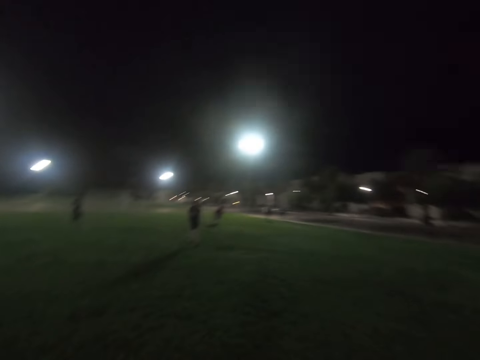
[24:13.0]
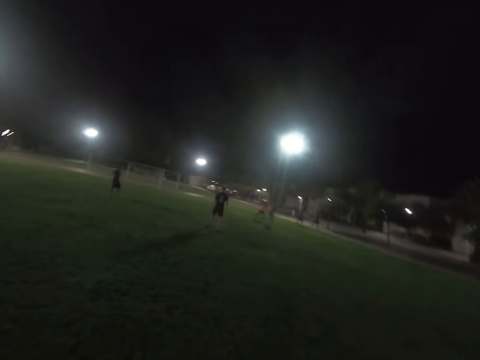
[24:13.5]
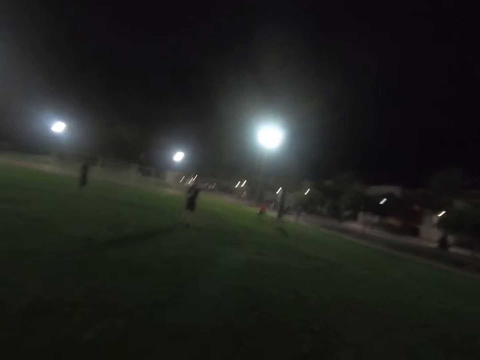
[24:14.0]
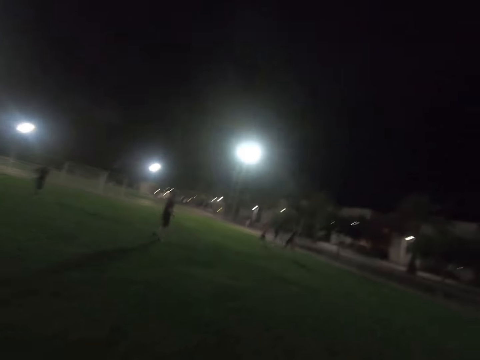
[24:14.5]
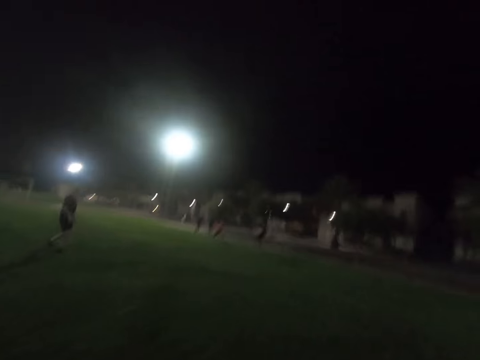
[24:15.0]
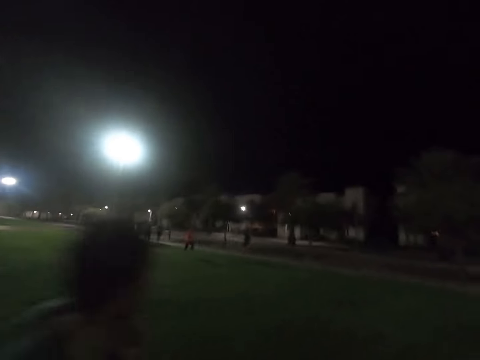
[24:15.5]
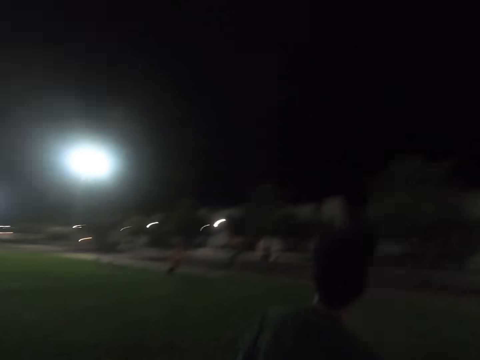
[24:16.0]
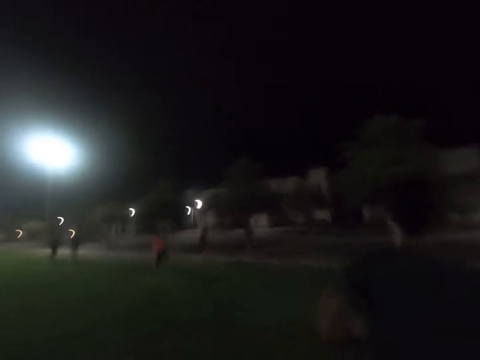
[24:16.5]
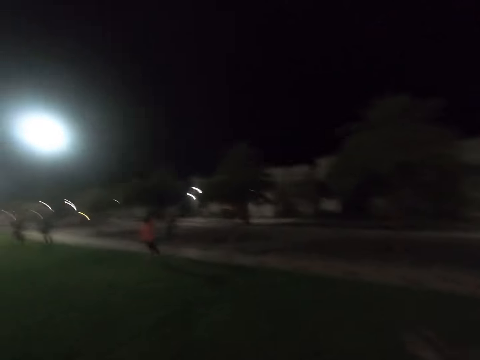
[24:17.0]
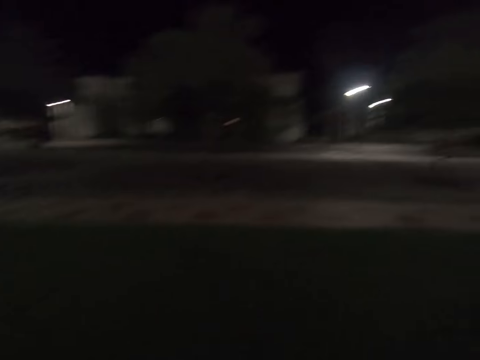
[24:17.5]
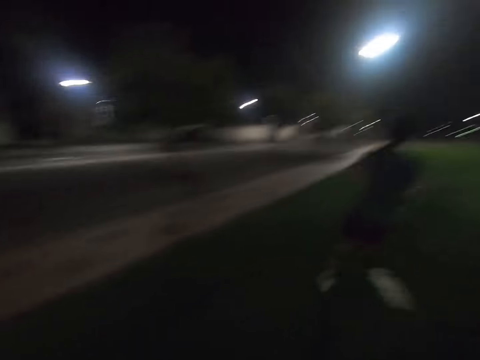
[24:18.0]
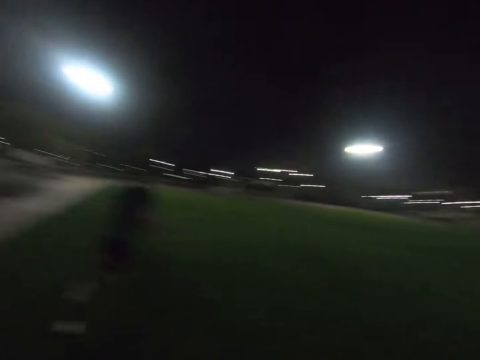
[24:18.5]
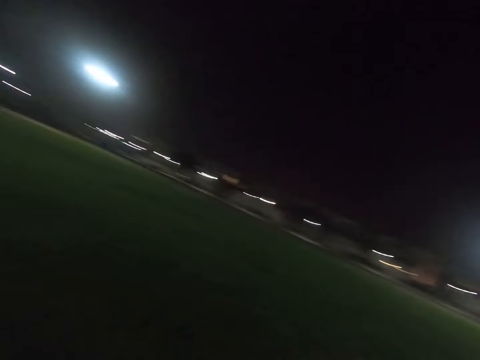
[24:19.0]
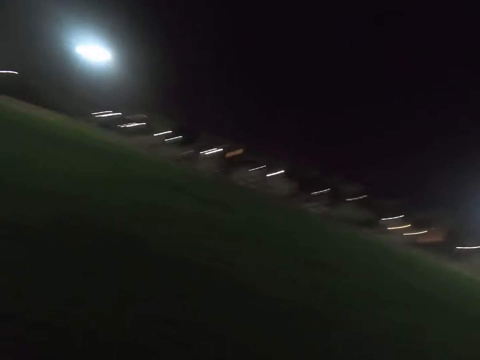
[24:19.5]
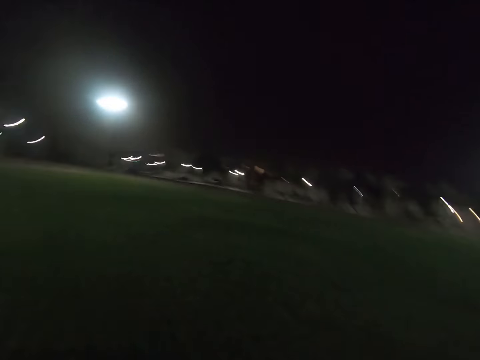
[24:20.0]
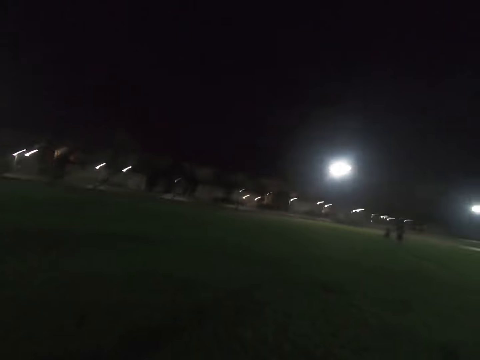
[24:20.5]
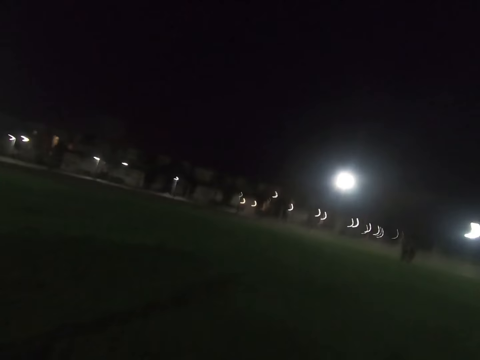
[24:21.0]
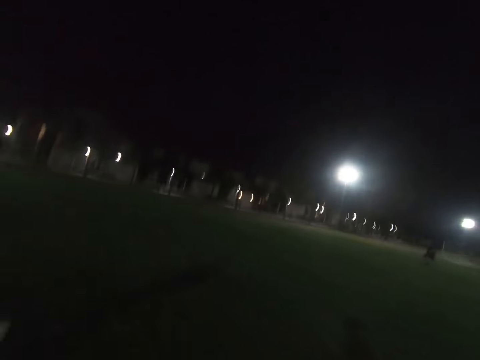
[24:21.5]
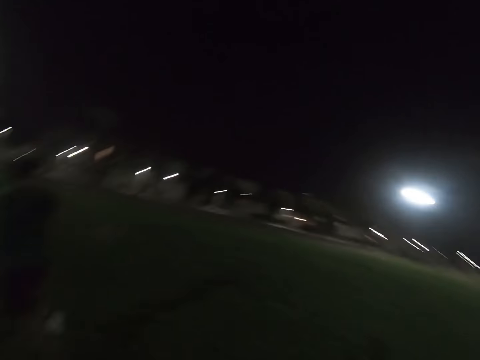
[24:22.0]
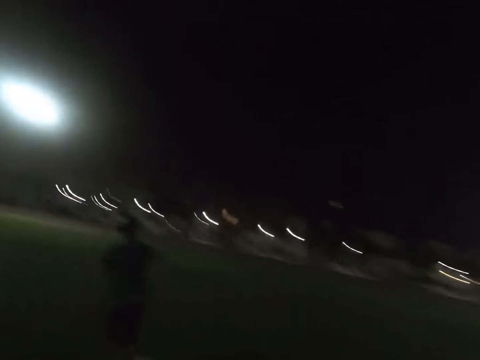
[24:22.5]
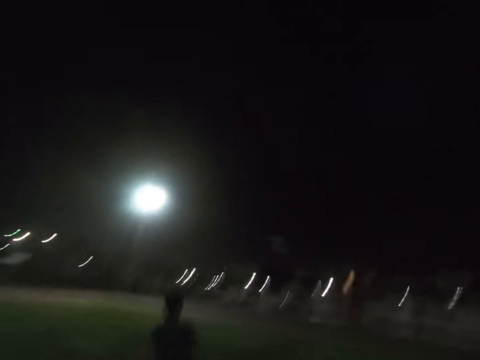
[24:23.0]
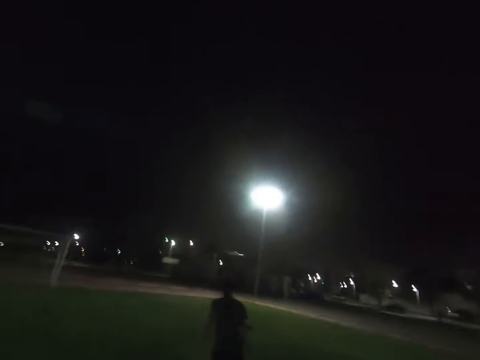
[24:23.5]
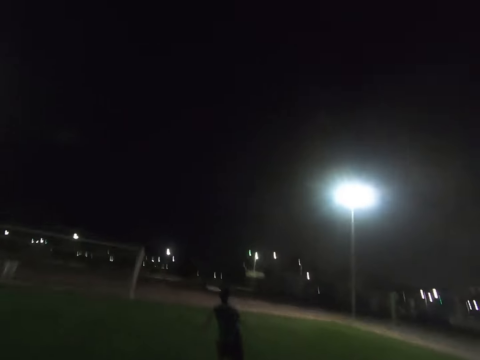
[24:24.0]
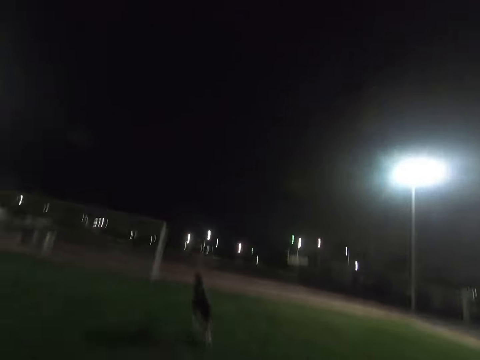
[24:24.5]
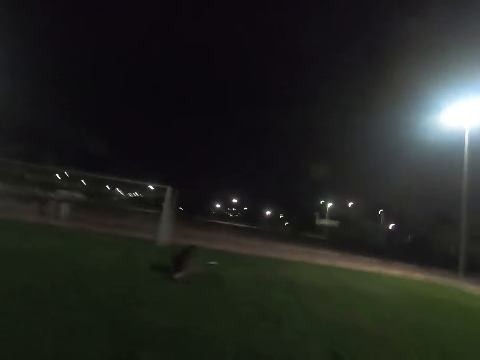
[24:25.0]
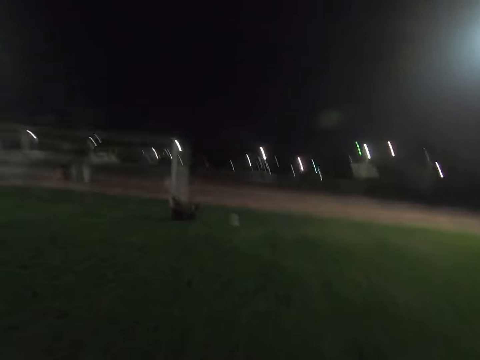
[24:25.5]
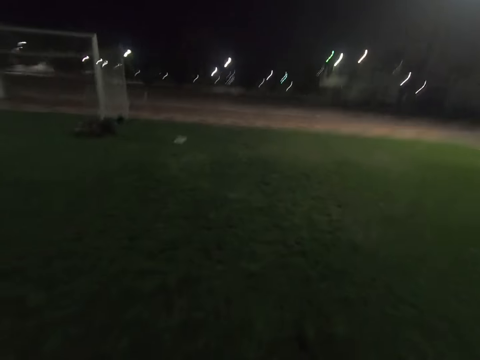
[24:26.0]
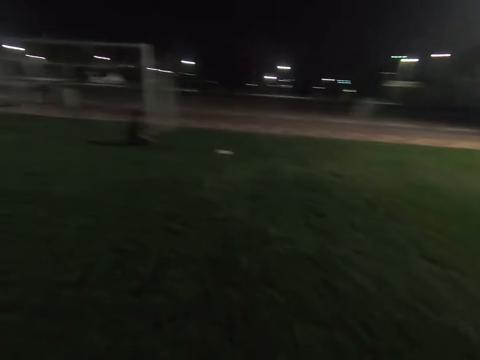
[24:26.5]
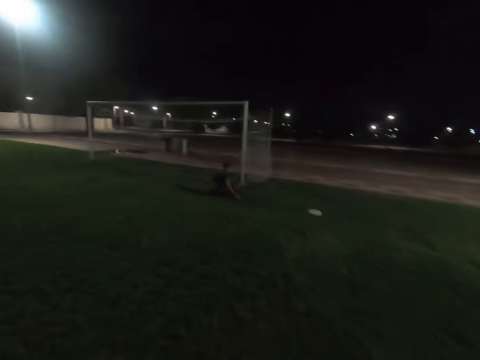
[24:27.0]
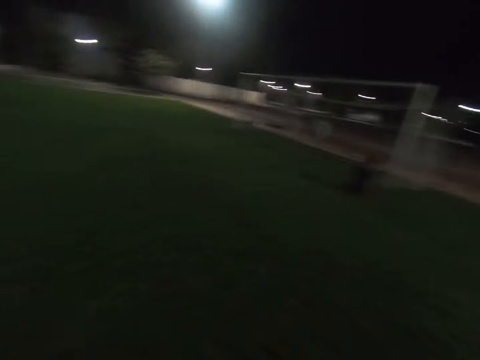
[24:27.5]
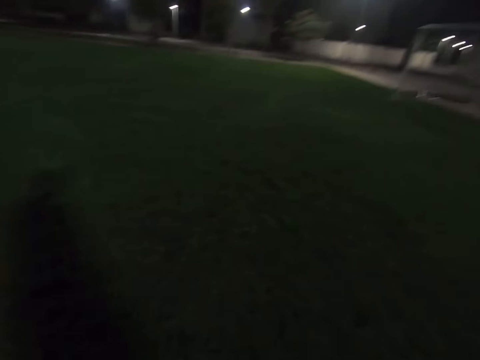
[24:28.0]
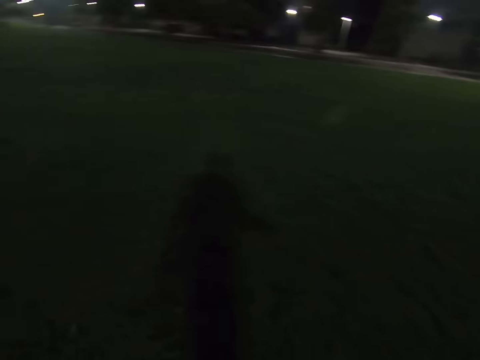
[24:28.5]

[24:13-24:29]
A man runs around the field. He runs around the field again. The man runs after the frisbee and falls down in the field.

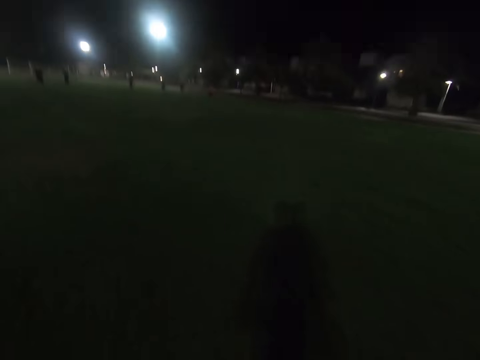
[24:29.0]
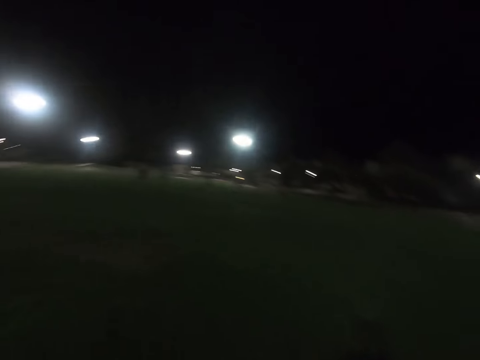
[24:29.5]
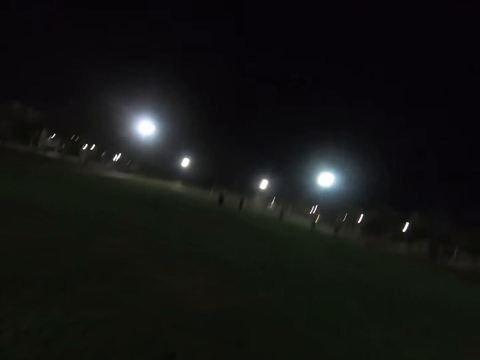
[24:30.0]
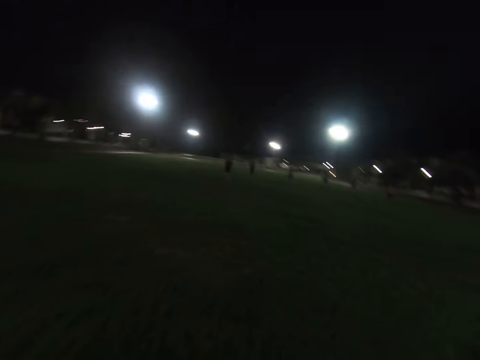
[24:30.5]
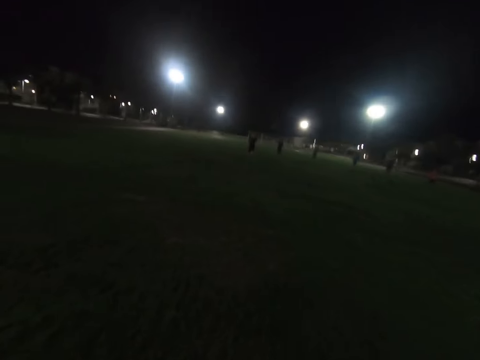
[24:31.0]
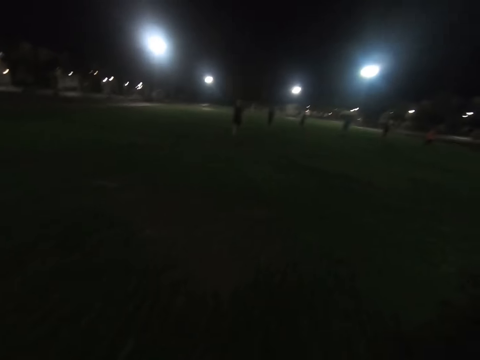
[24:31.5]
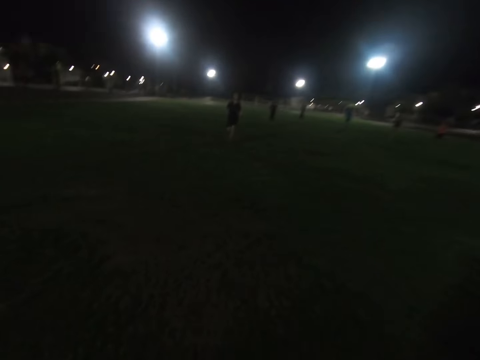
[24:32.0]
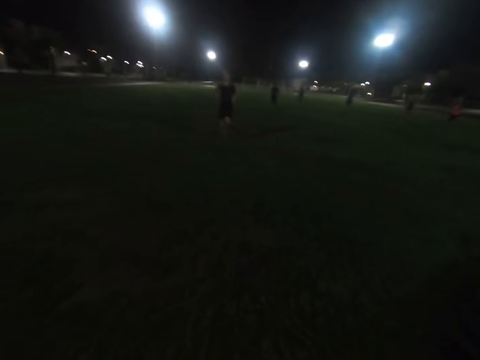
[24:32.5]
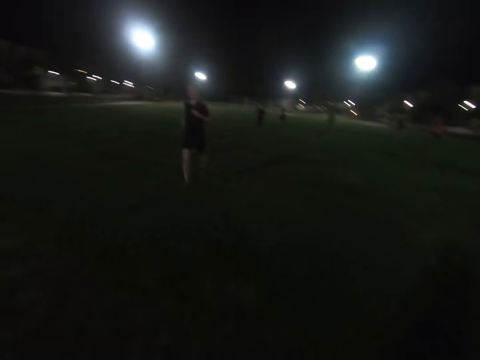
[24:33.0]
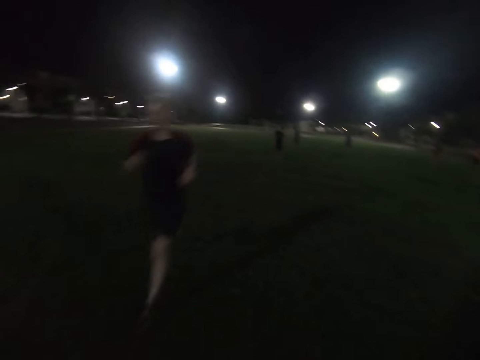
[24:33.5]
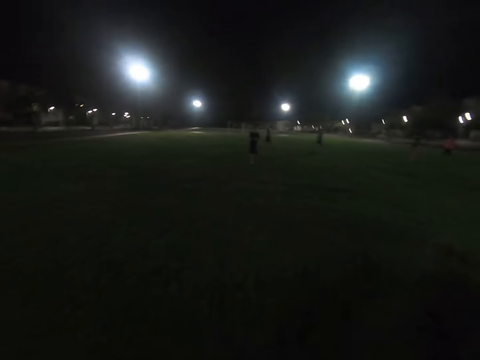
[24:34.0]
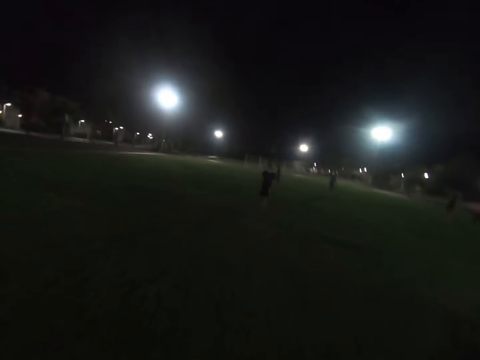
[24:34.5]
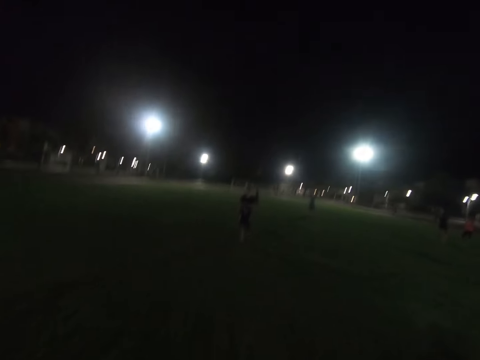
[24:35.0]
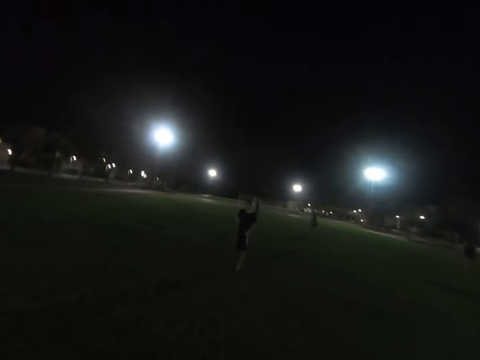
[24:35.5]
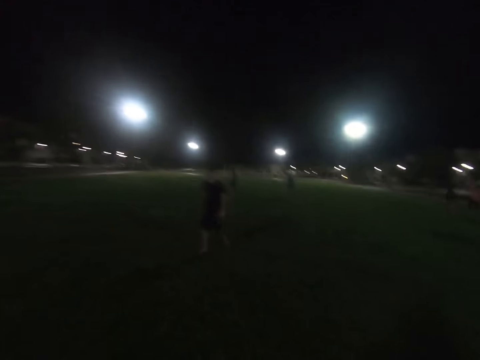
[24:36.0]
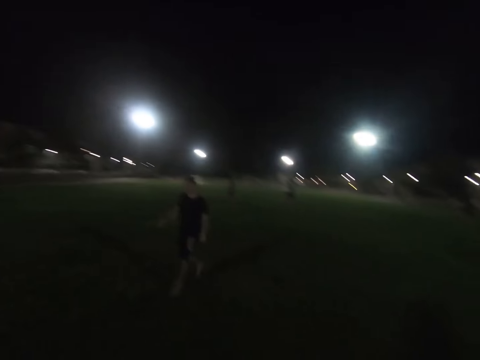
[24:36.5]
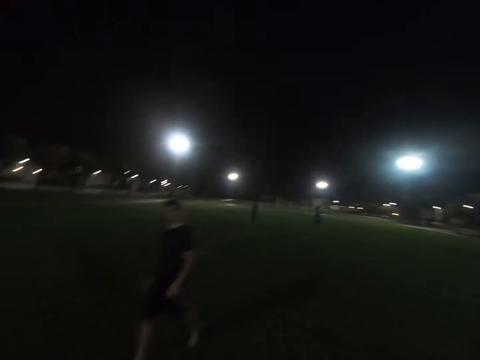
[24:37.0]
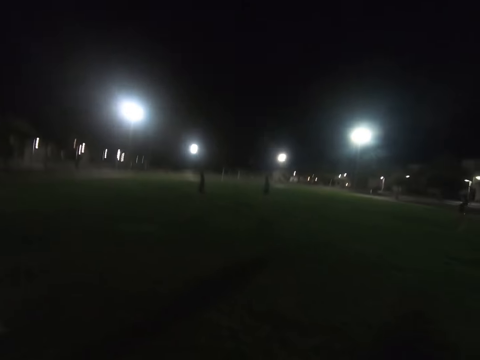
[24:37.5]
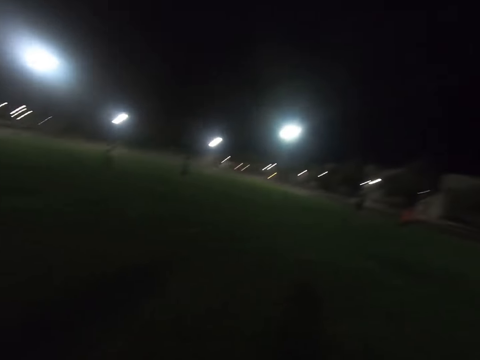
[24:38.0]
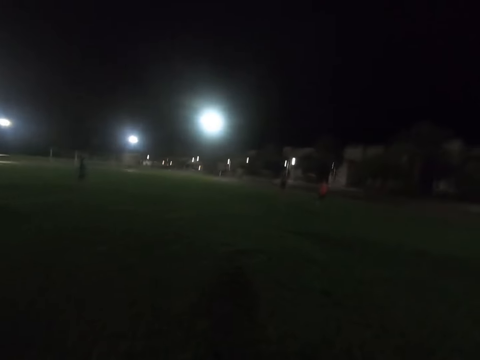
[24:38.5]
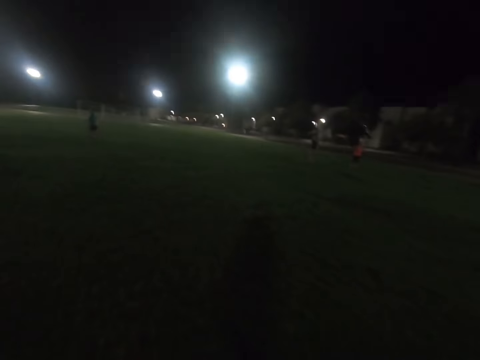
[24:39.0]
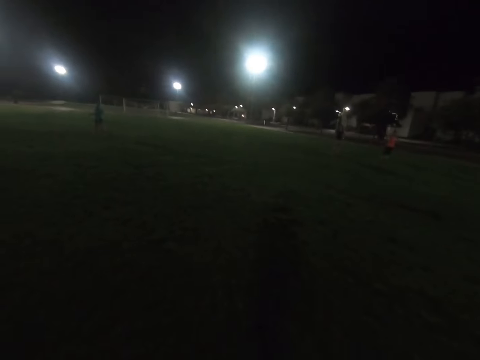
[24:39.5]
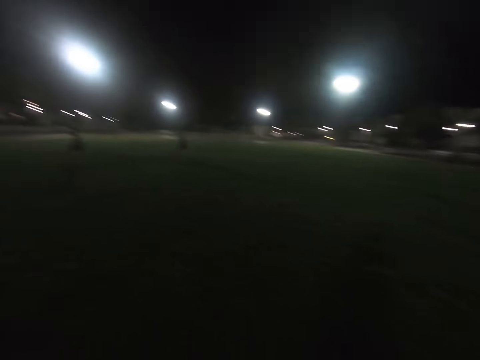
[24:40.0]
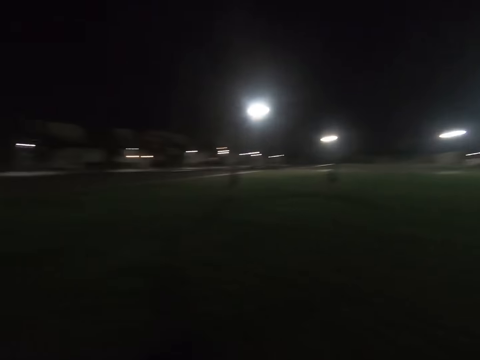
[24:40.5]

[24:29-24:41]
The camera wearer looks around the field. A man runs past the camera wearer. Another man runs around the field.
